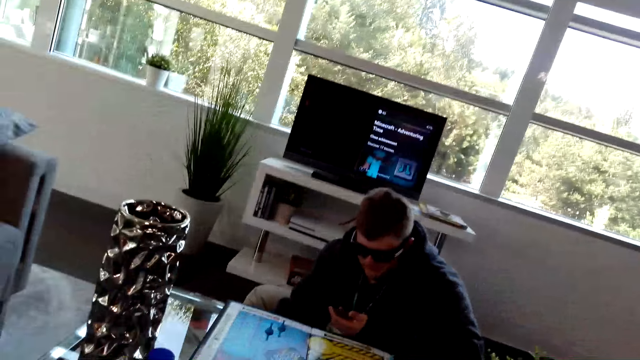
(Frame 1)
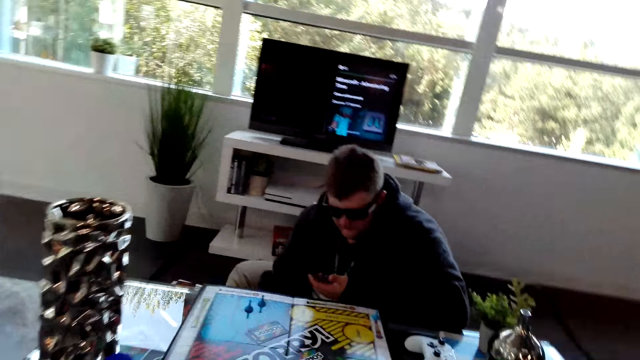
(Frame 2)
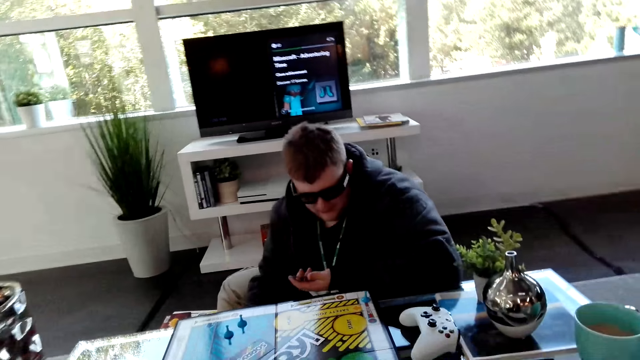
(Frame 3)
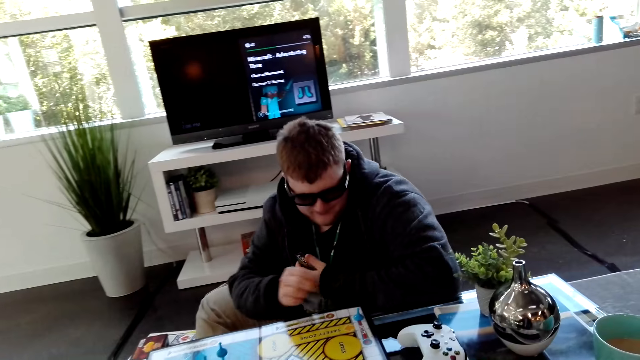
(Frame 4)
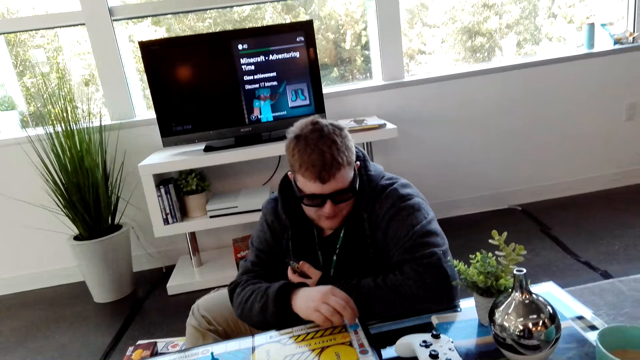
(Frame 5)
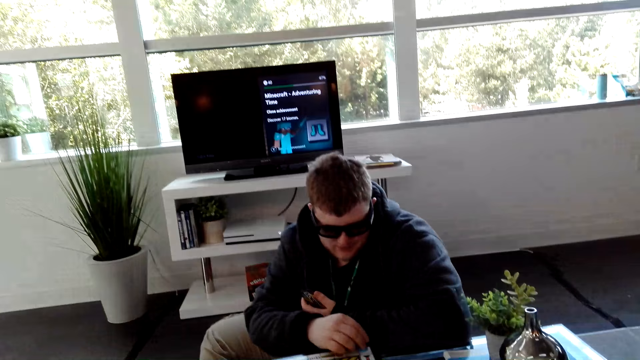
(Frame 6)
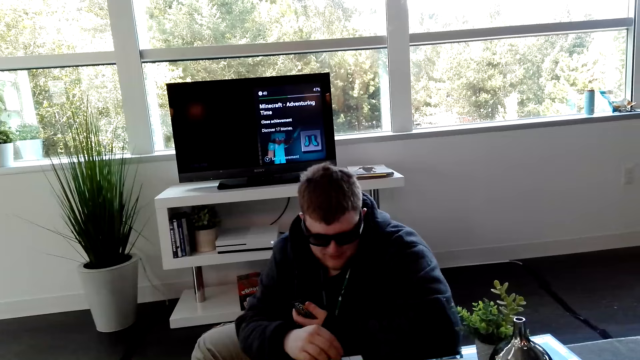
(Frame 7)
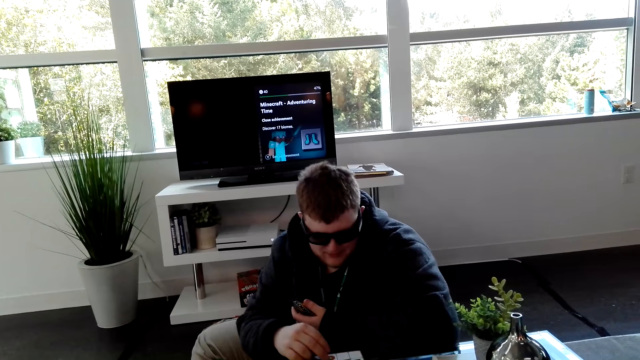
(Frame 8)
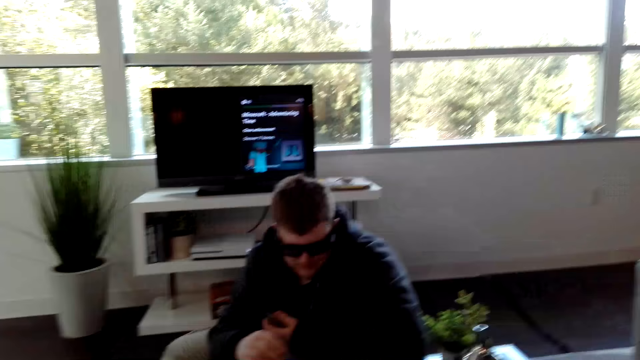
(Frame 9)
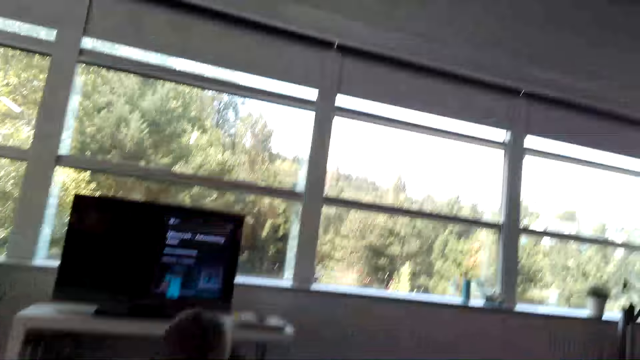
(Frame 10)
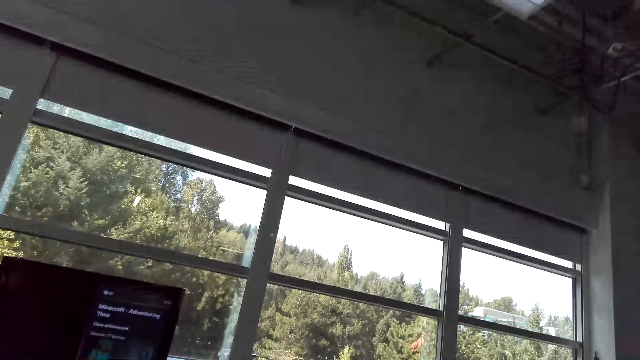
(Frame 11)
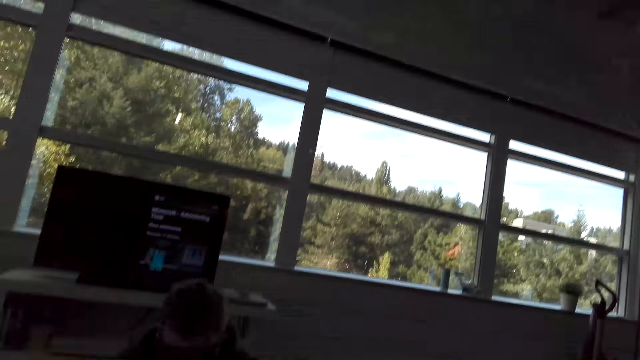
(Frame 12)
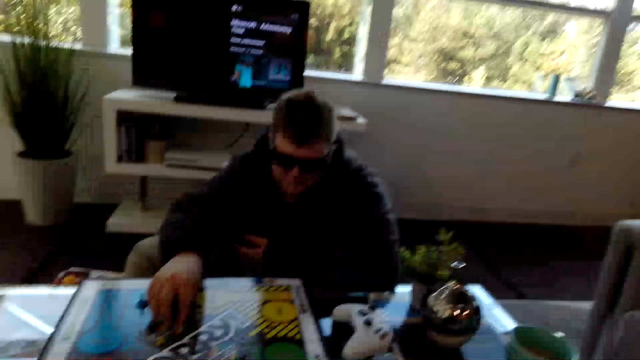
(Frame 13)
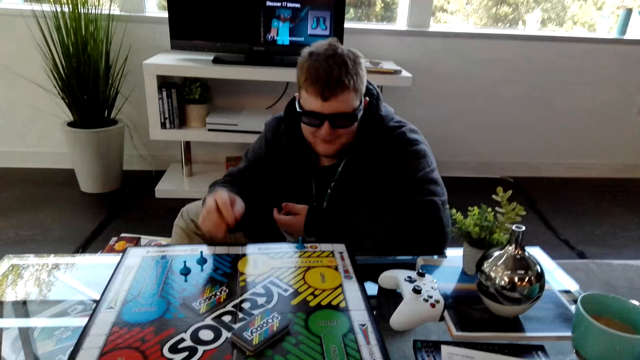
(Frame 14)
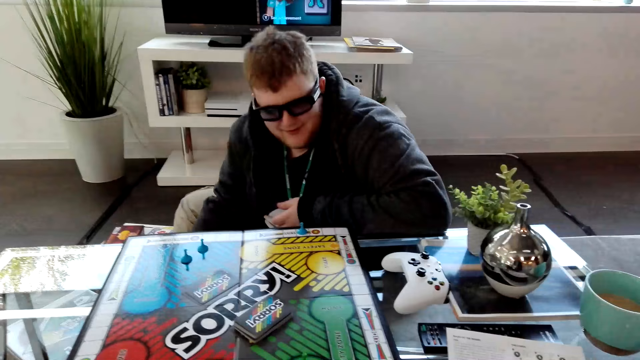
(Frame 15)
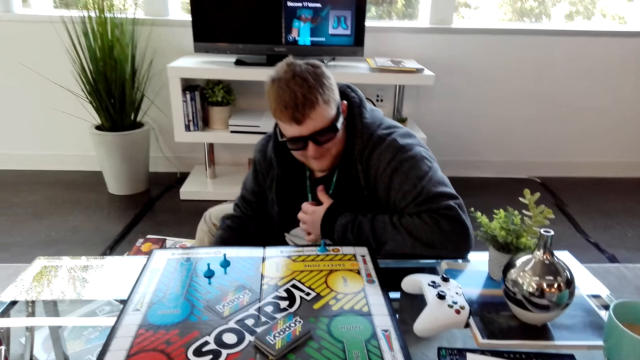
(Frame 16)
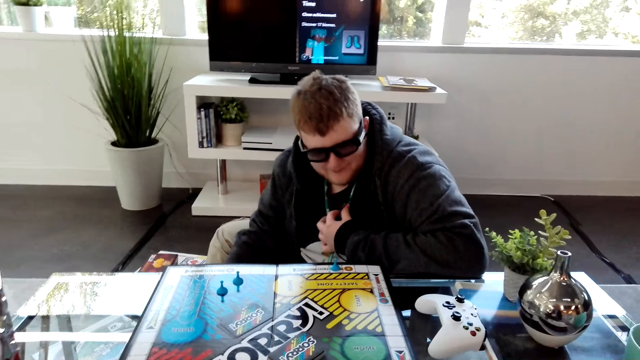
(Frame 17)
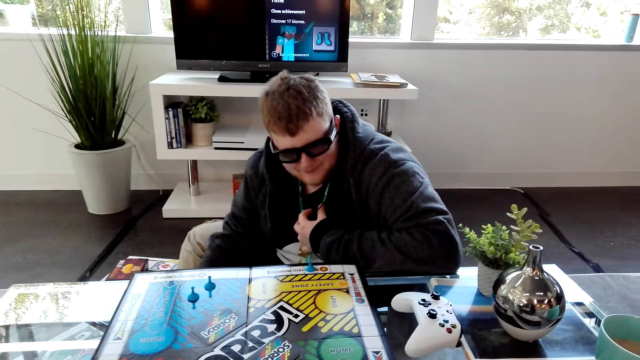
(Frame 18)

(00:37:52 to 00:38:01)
A man reads the writing on the card. The man moves a pawn on the Sorry board.

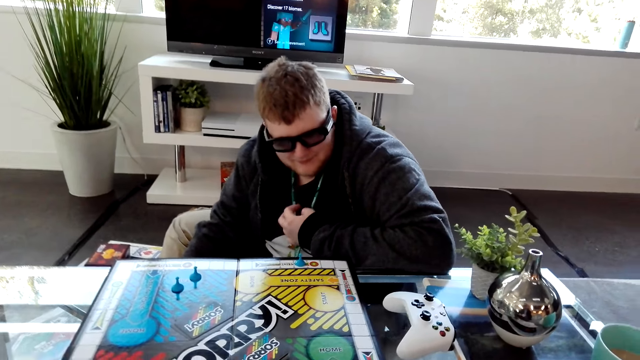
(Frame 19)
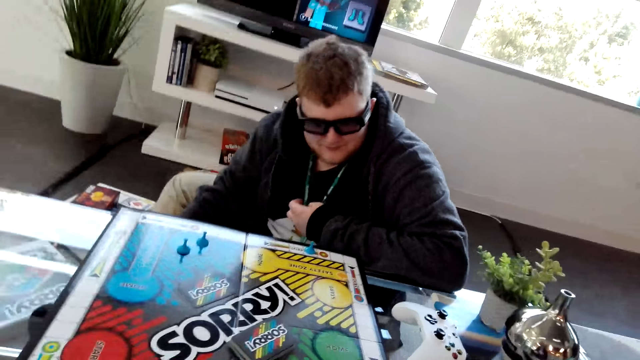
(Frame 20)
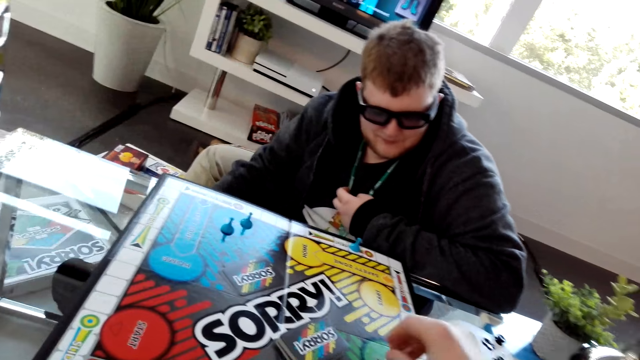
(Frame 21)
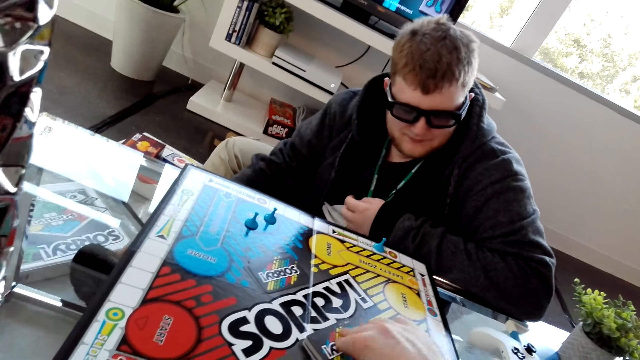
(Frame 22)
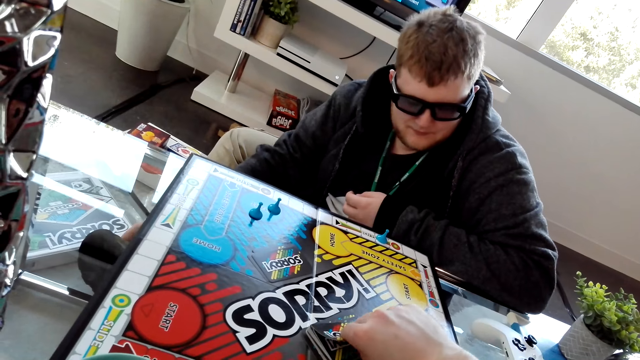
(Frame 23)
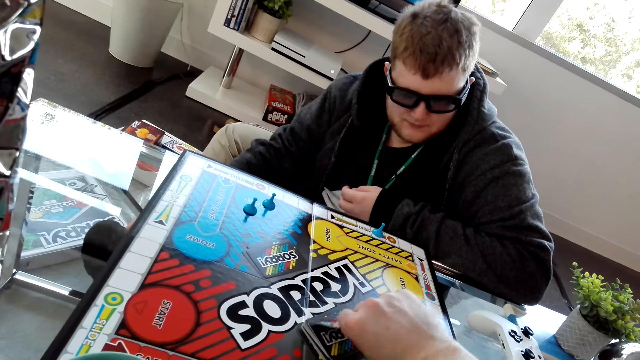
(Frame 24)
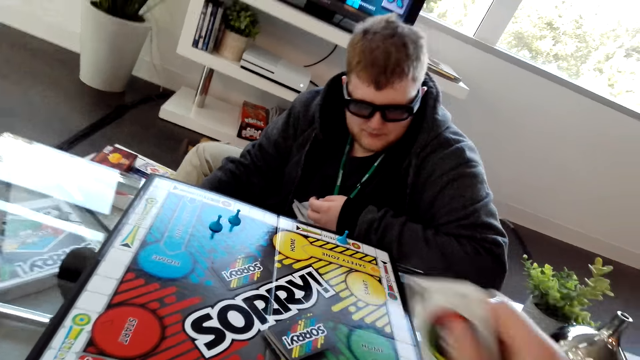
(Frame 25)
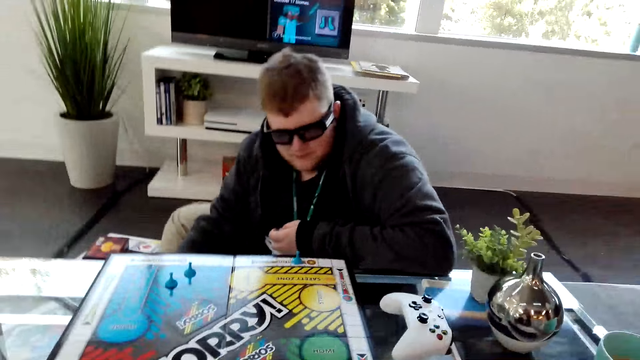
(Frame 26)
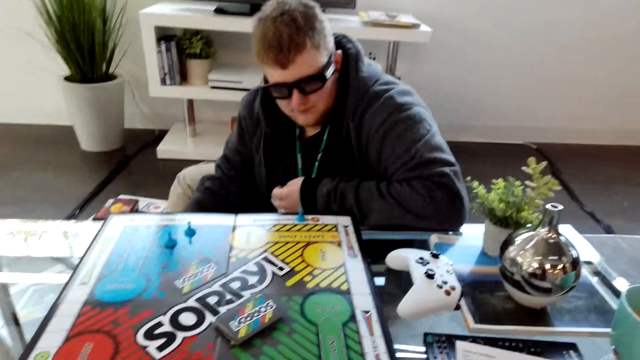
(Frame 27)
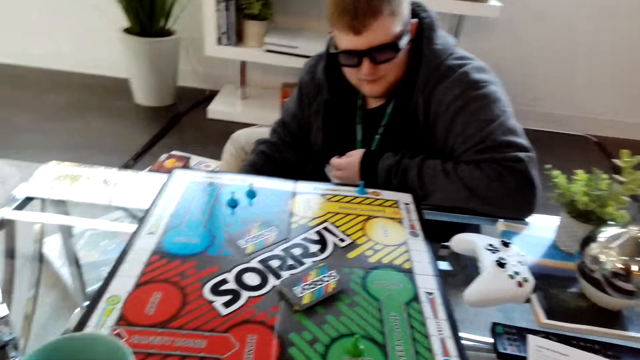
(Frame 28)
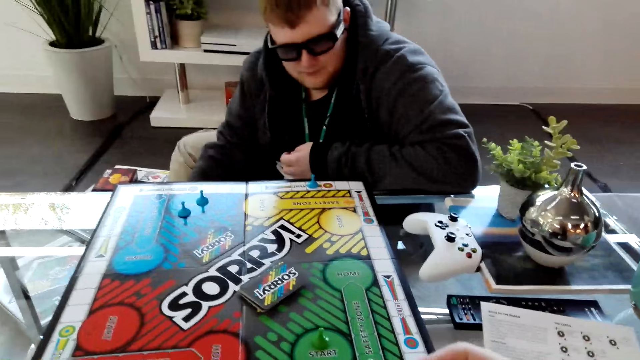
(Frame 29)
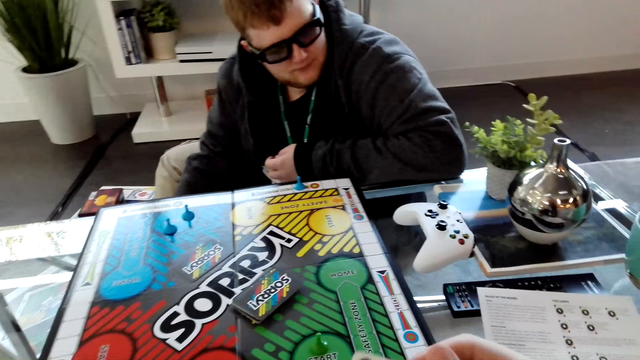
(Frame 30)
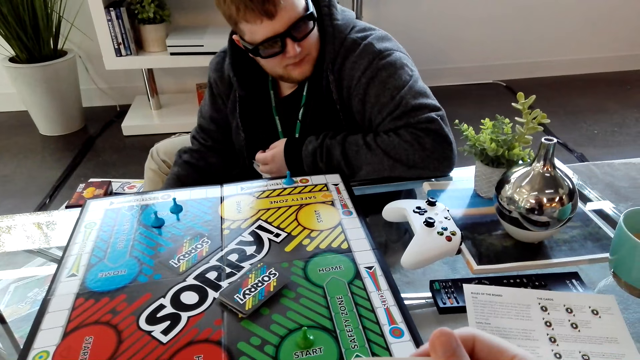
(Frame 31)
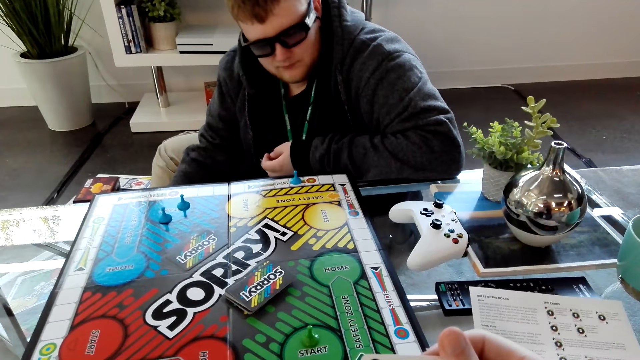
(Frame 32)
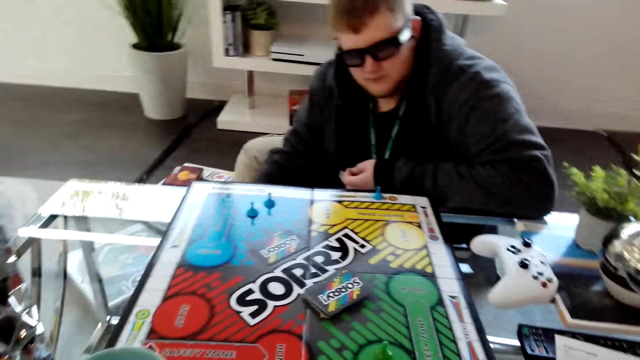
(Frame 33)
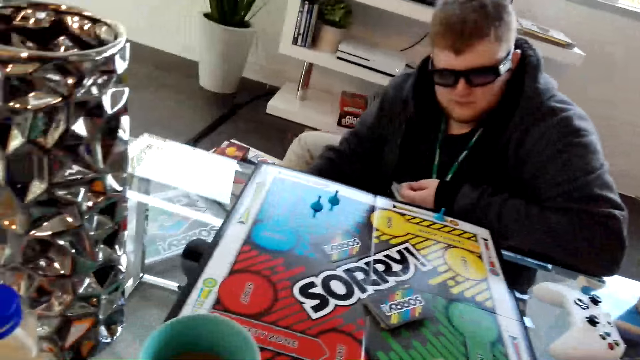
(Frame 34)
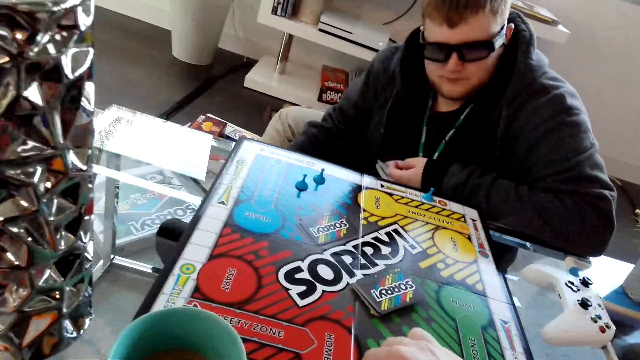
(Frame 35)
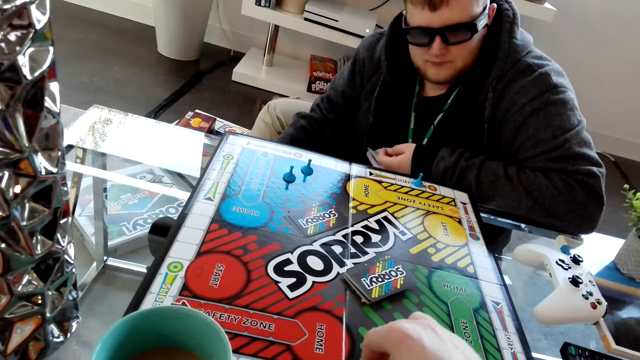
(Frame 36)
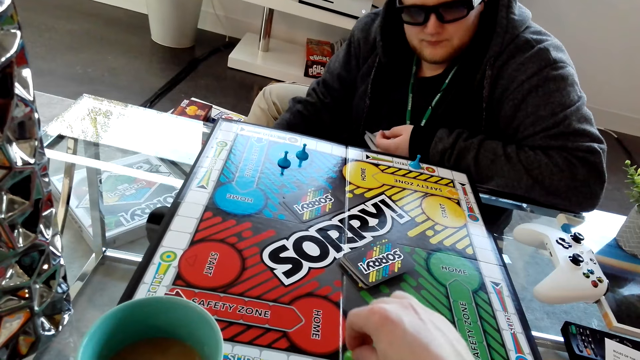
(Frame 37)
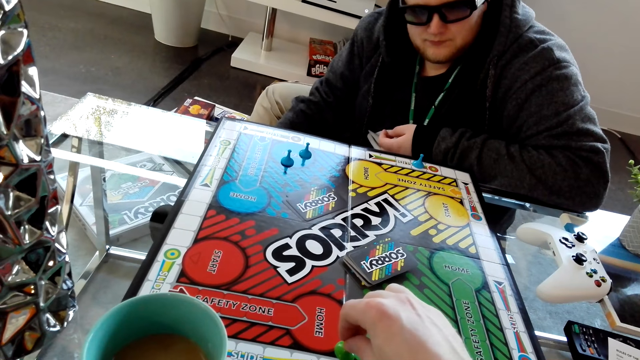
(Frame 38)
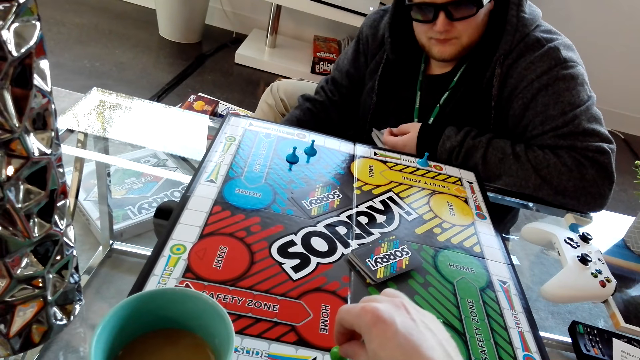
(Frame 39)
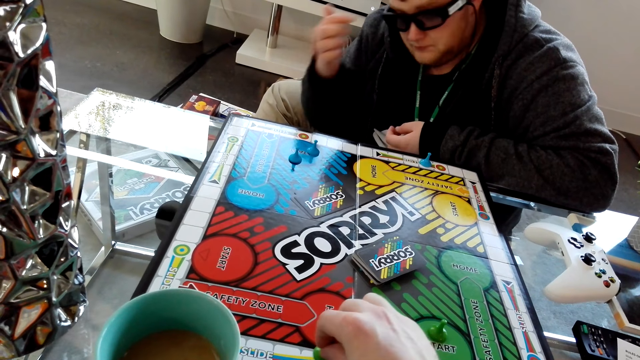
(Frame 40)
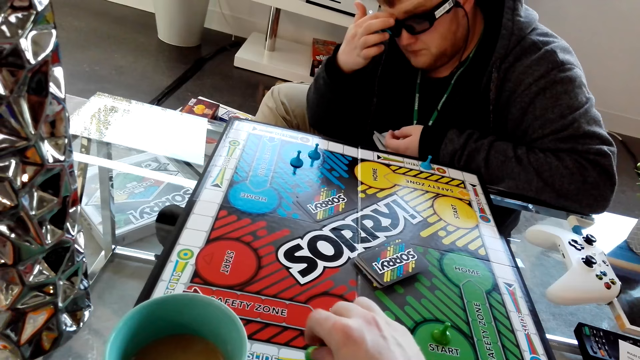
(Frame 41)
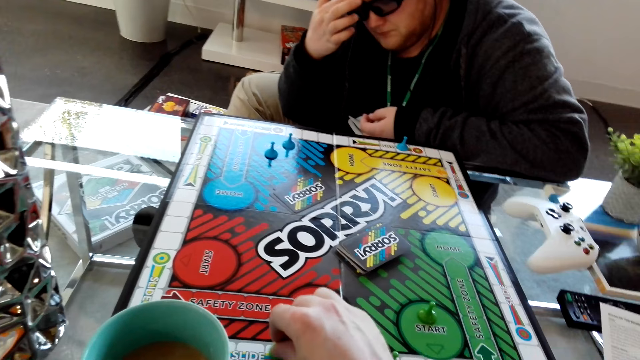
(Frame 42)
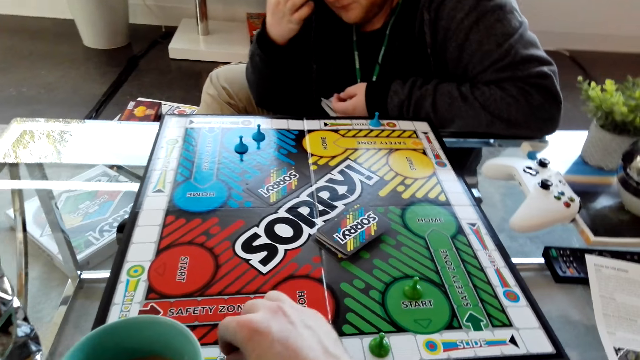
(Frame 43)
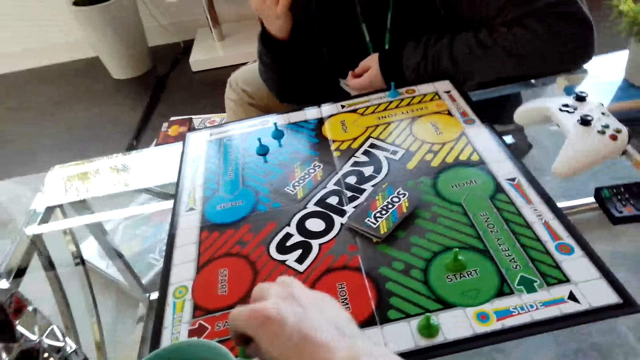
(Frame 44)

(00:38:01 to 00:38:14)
The camera wearer picks a card from the Sorry board. They move a pawn on the Sorry board. They move the counter on the game board.
